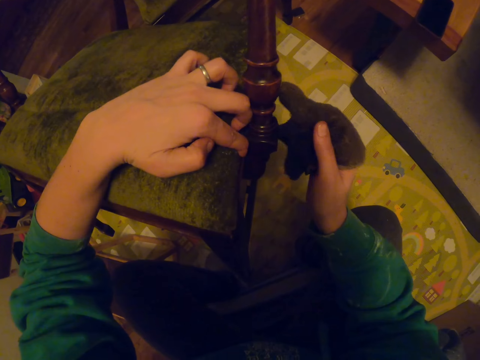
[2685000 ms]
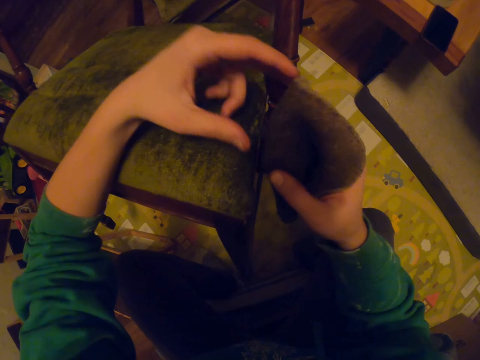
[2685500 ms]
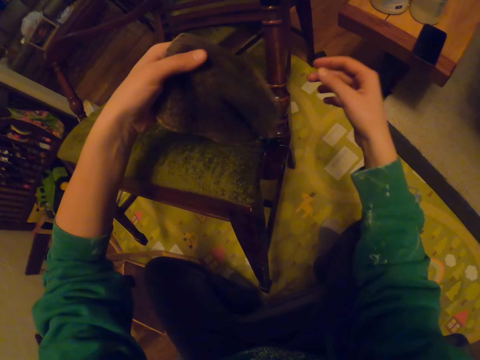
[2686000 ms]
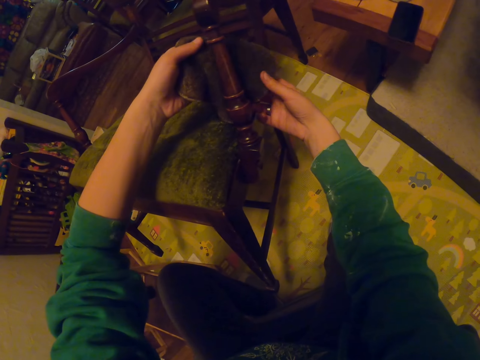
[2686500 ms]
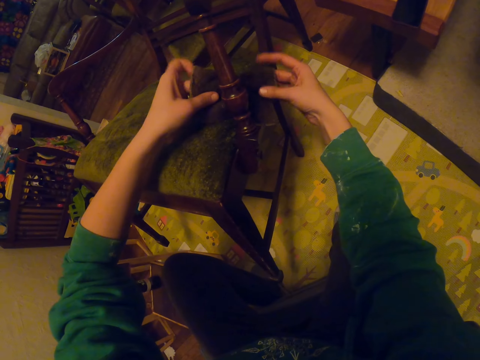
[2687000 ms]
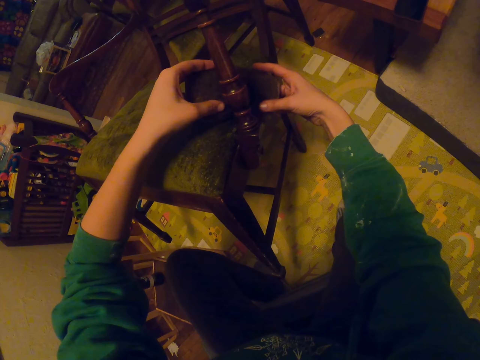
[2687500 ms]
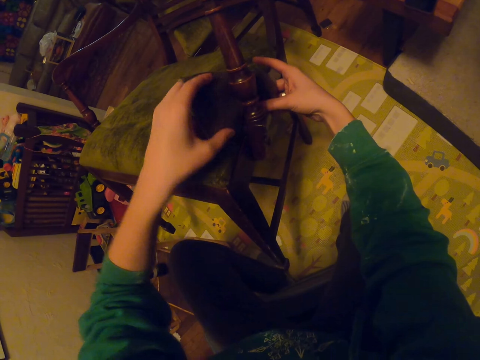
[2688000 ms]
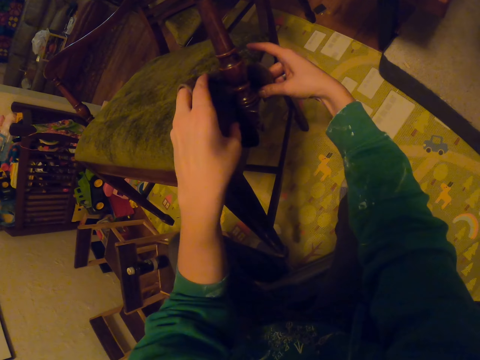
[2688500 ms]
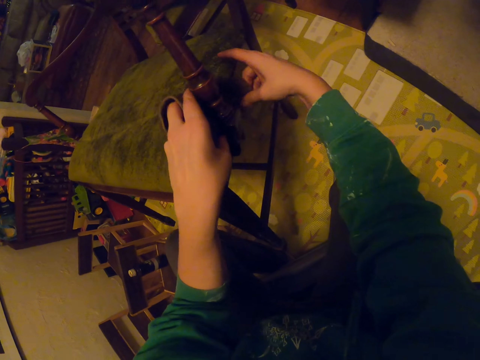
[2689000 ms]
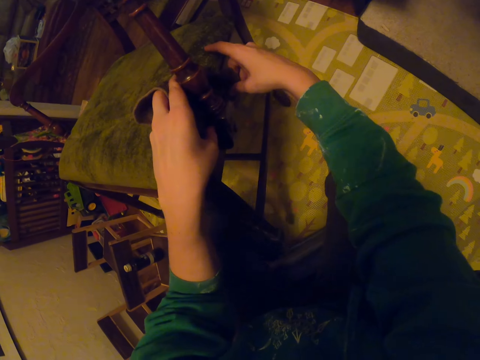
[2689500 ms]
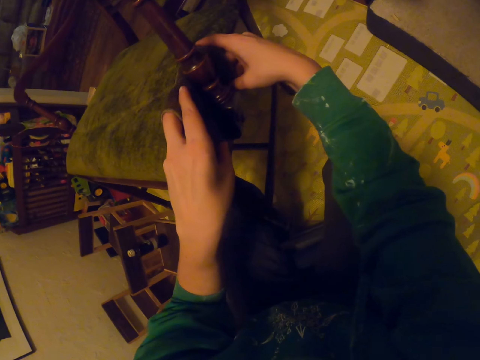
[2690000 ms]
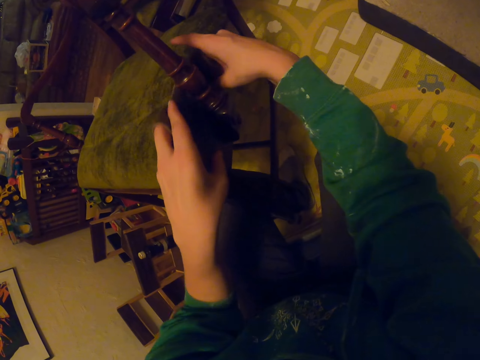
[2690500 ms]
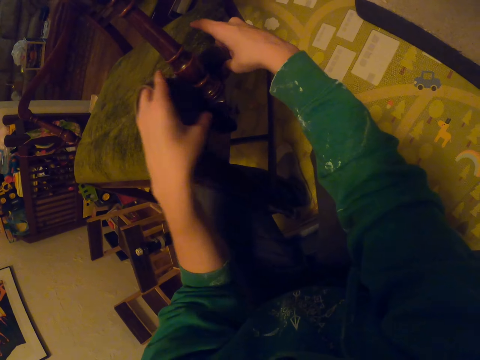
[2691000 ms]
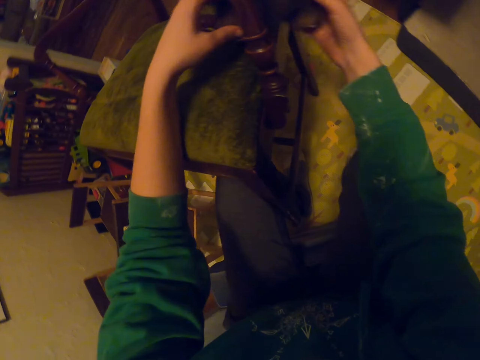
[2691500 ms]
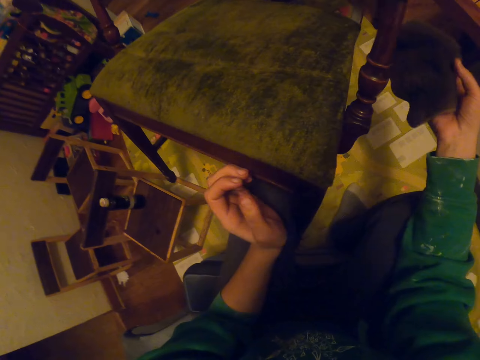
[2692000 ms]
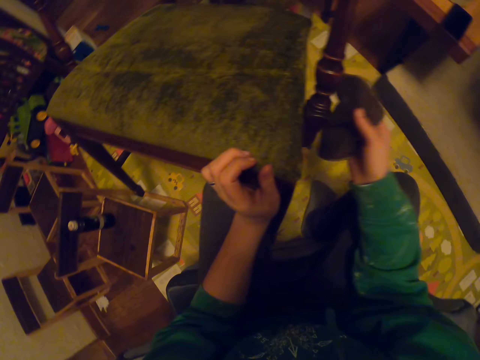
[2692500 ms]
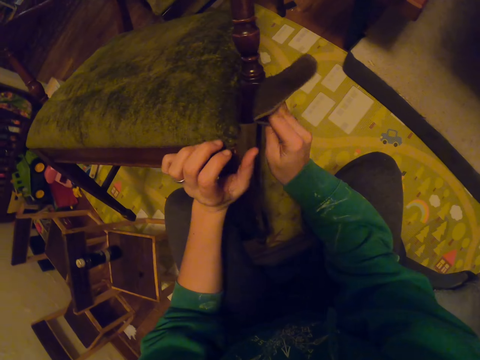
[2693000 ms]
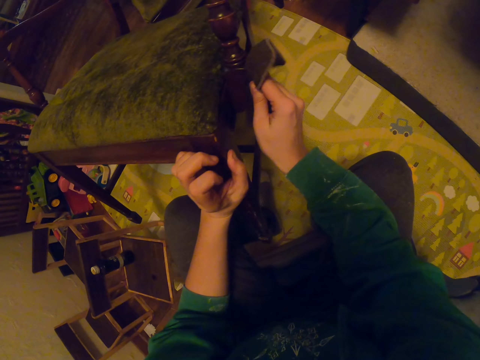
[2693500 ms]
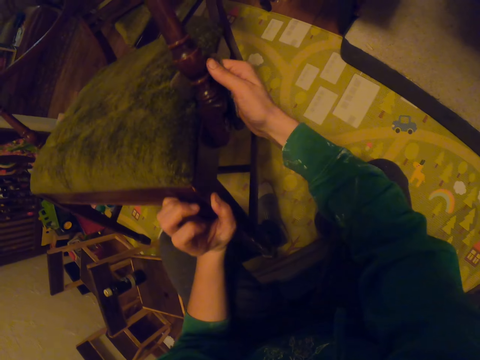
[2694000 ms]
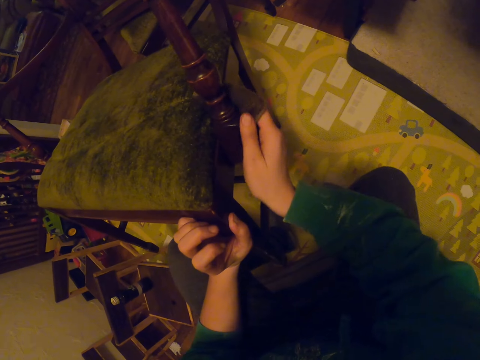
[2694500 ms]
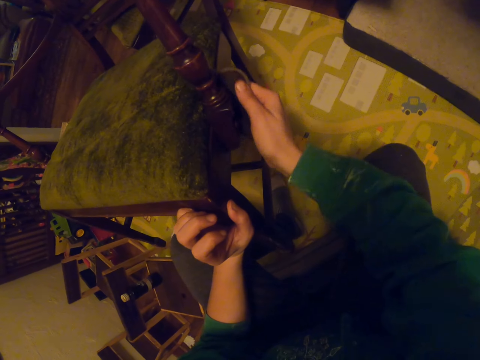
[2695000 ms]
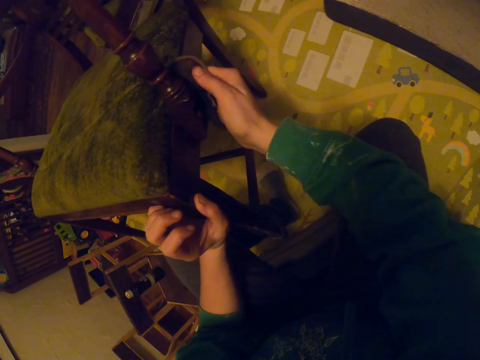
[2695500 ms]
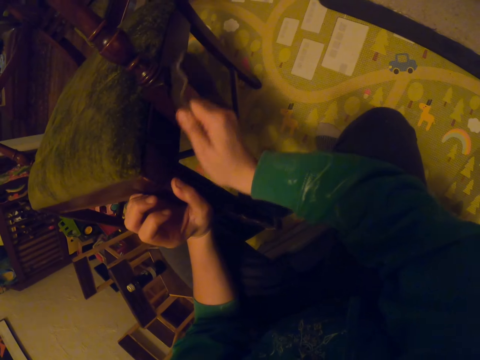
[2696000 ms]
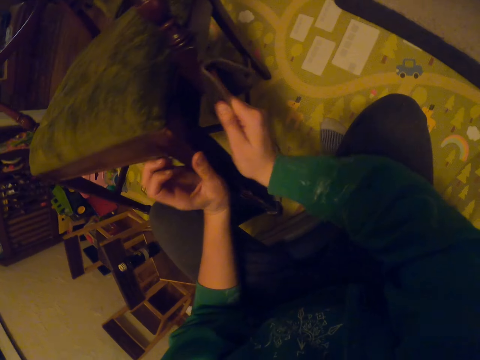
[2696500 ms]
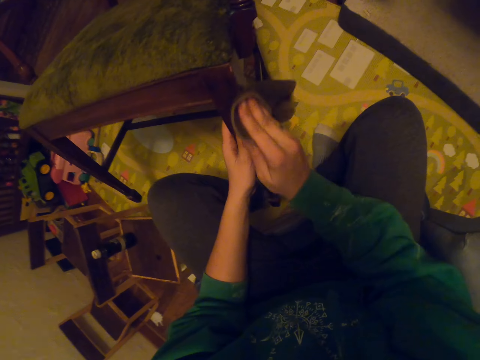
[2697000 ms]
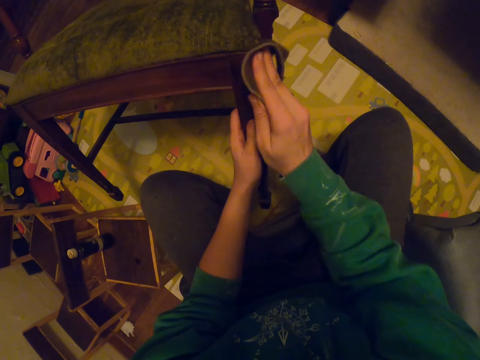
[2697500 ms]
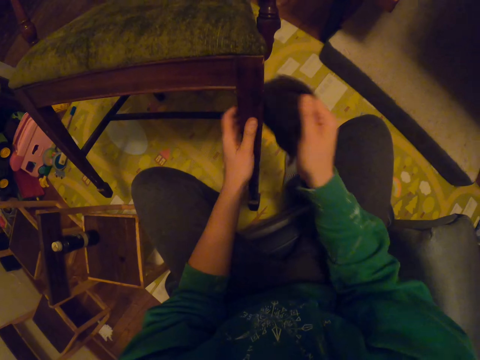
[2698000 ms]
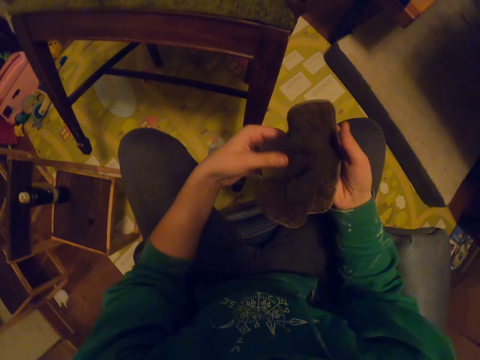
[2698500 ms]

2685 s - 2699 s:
The camera wearer passes the small towel to the left hand. They wipe the chair. They pass the small towel to the right hand. They wipe the chair.

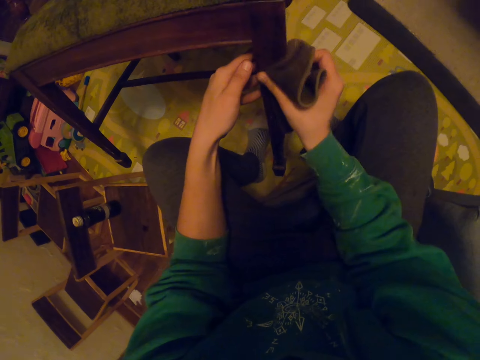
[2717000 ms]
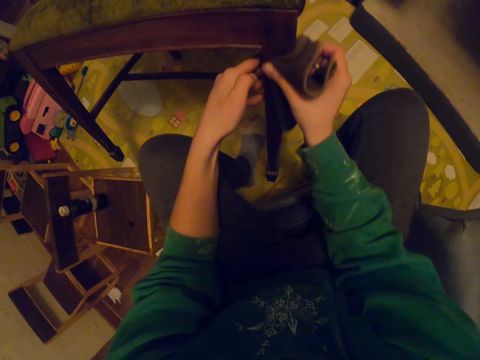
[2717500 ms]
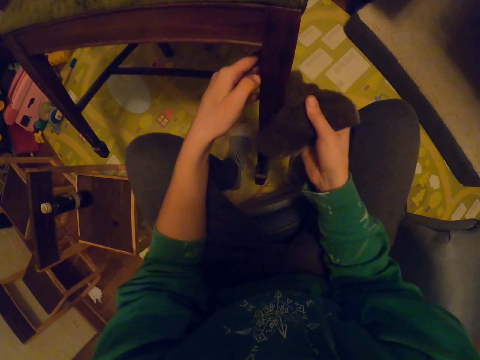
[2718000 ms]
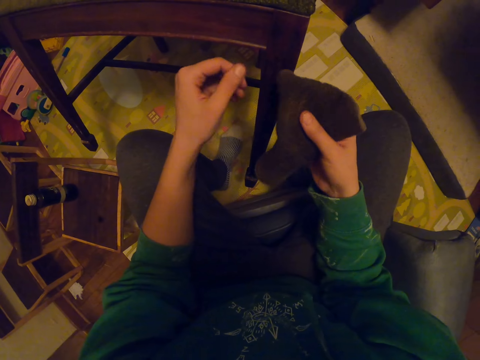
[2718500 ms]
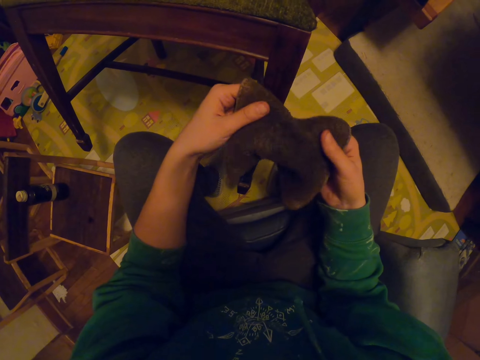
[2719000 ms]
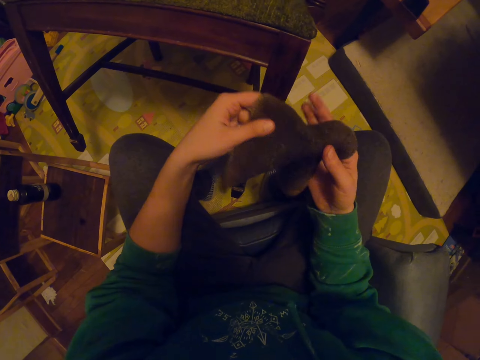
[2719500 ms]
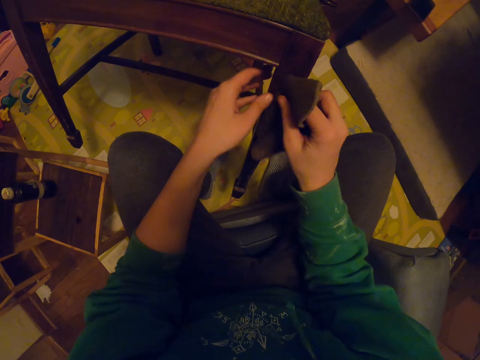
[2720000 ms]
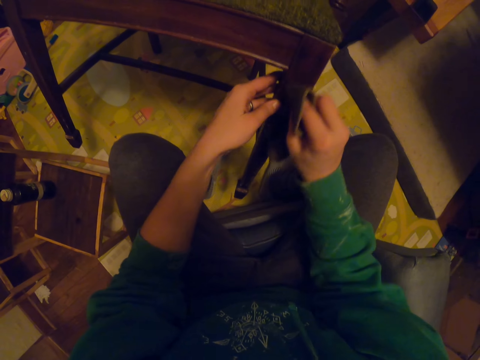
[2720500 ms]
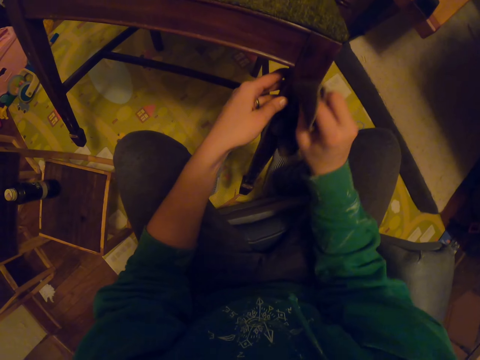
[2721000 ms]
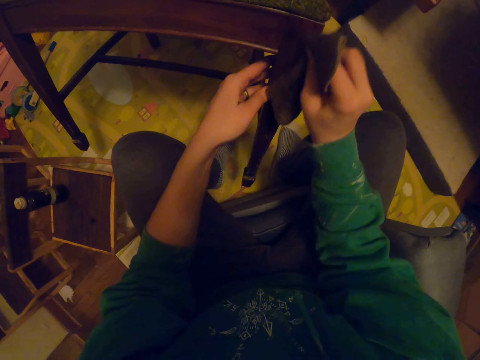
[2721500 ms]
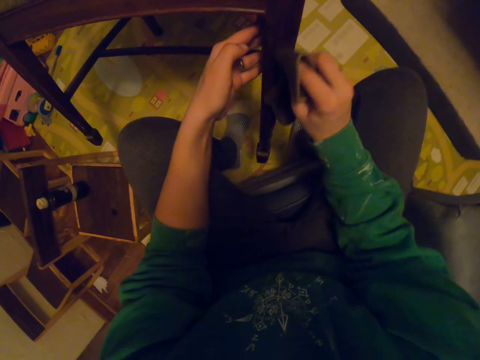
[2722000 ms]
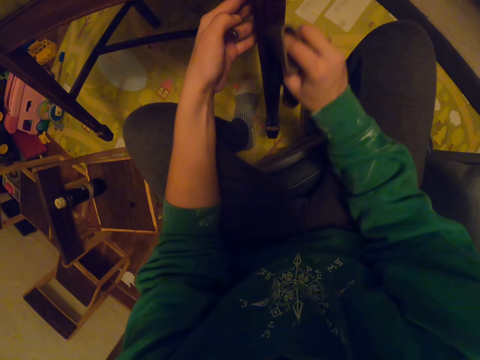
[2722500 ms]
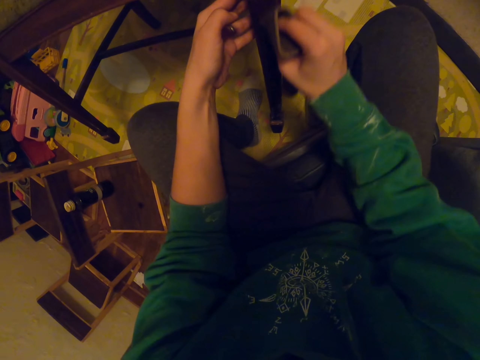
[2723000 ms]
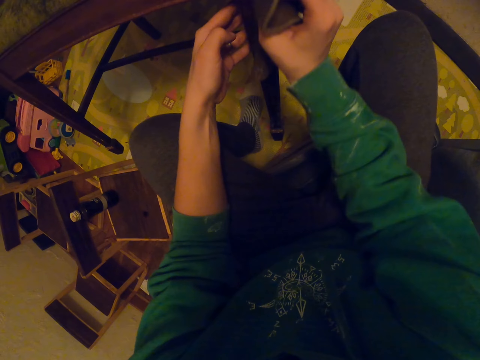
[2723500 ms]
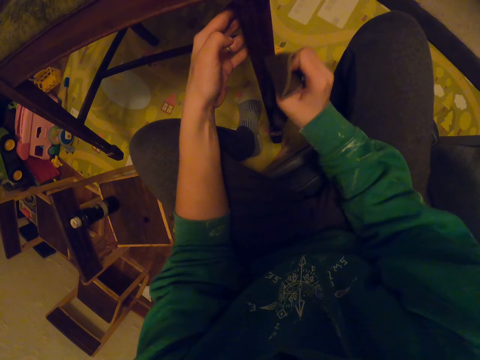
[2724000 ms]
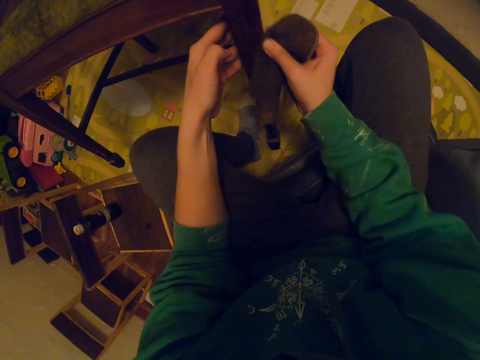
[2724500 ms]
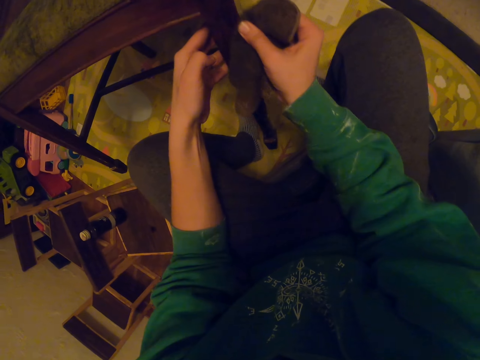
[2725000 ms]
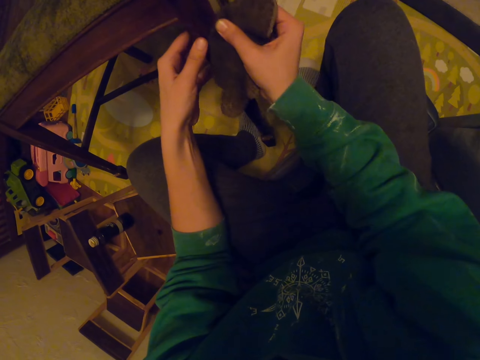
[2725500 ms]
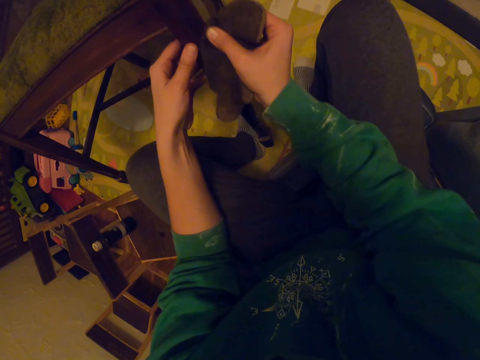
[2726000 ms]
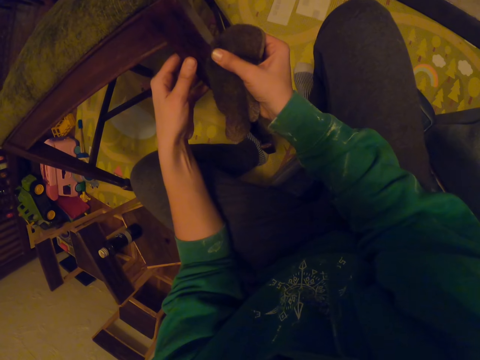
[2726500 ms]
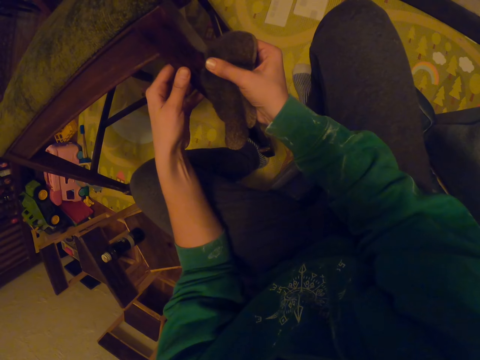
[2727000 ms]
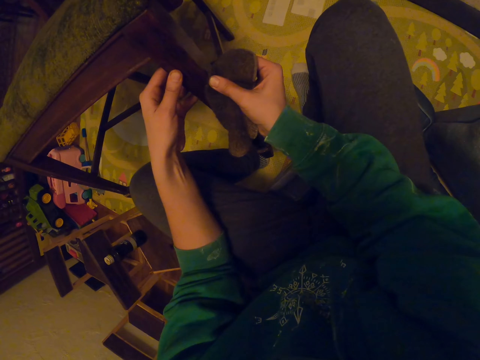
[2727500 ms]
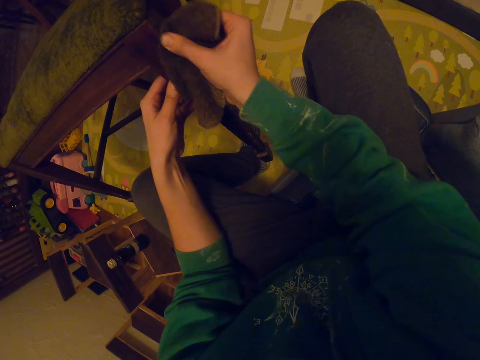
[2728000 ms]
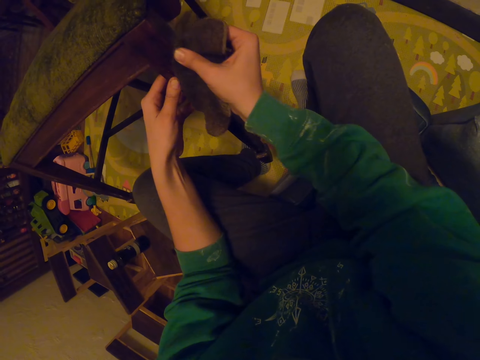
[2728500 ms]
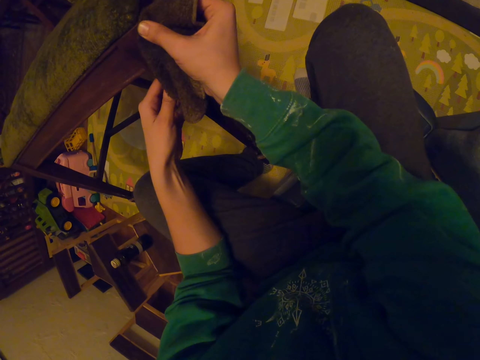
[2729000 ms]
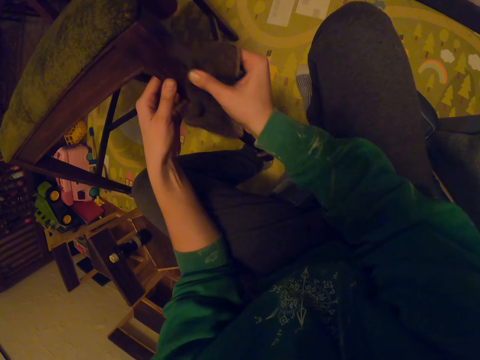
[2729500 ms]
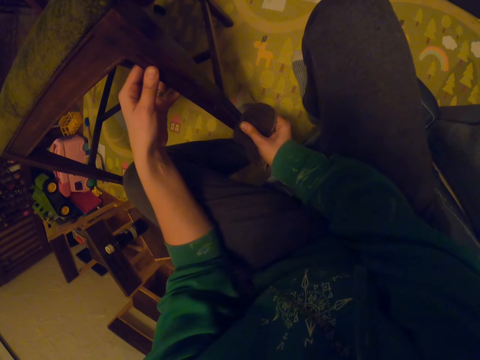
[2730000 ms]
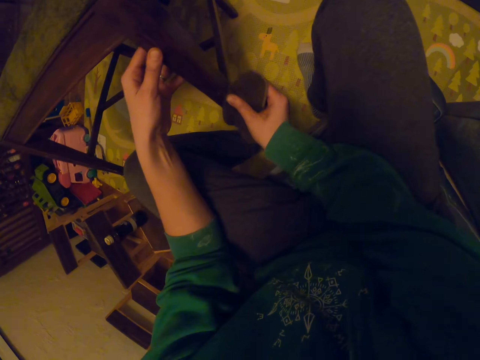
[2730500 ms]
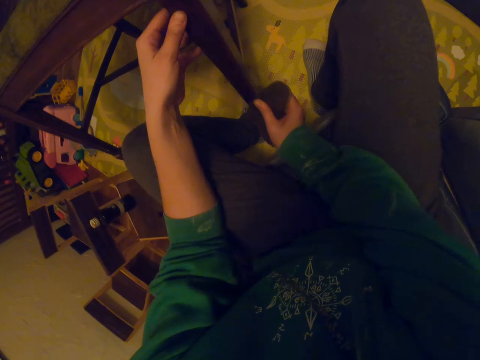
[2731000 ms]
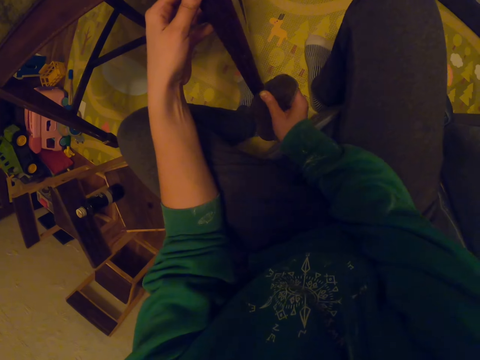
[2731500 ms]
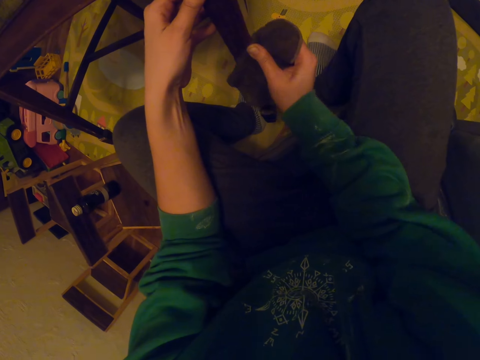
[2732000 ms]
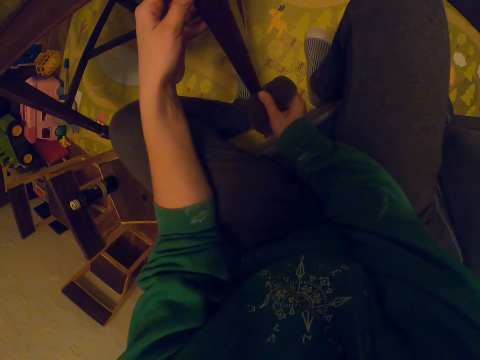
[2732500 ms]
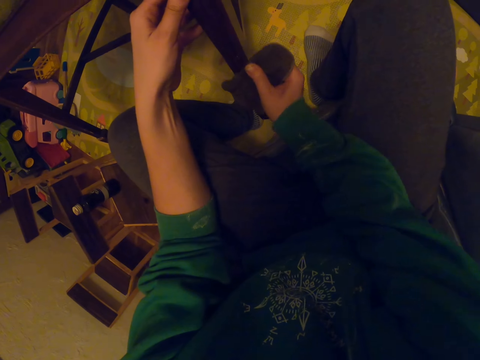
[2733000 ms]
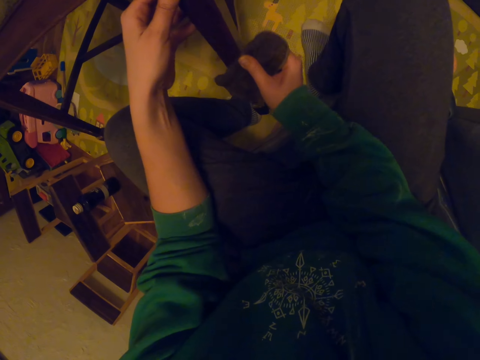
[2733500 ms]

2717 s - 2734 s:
The camera wearer stretches the towel. They wipe the chair.
